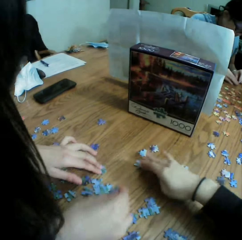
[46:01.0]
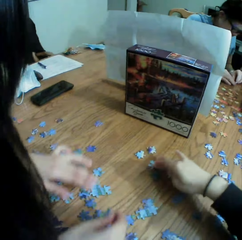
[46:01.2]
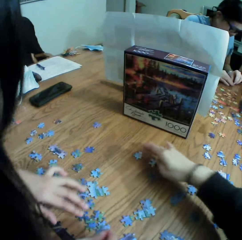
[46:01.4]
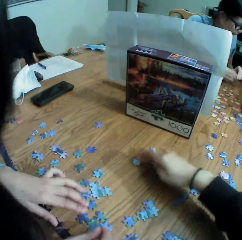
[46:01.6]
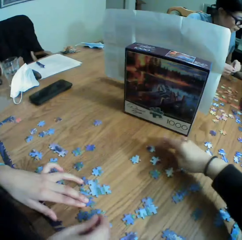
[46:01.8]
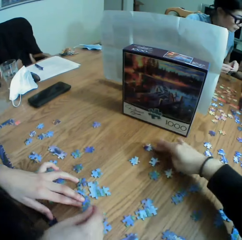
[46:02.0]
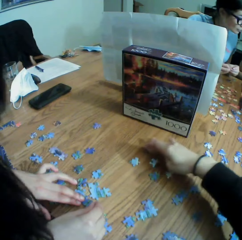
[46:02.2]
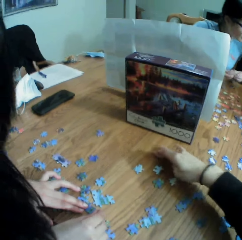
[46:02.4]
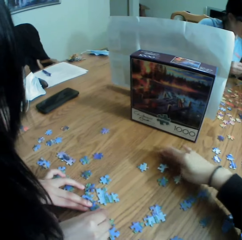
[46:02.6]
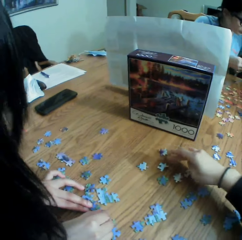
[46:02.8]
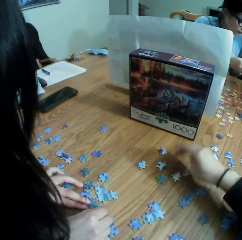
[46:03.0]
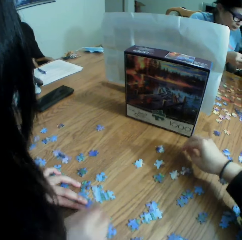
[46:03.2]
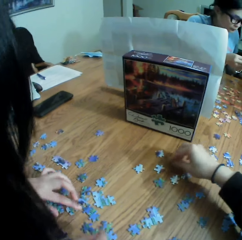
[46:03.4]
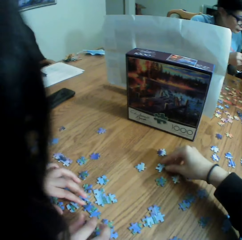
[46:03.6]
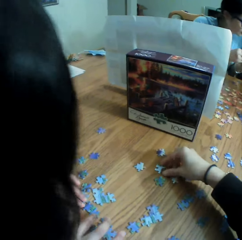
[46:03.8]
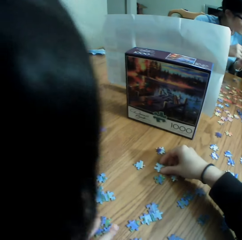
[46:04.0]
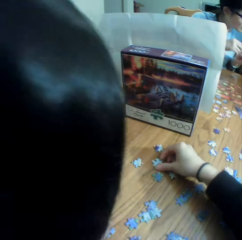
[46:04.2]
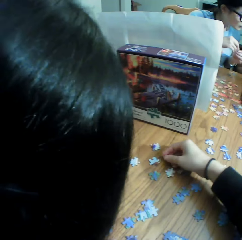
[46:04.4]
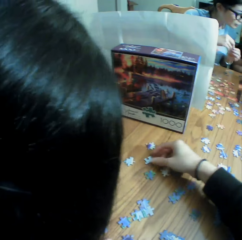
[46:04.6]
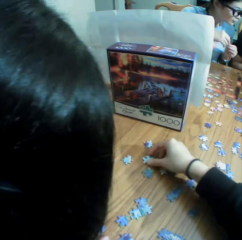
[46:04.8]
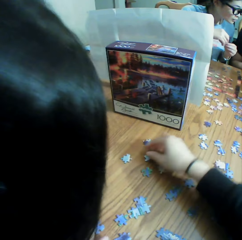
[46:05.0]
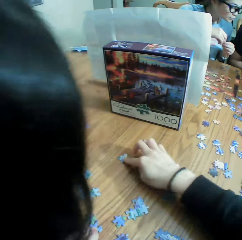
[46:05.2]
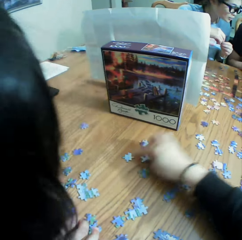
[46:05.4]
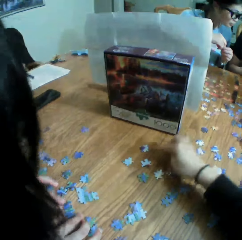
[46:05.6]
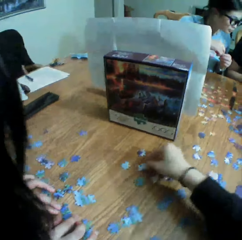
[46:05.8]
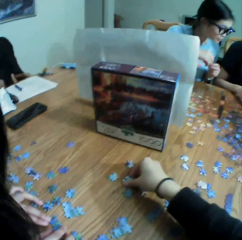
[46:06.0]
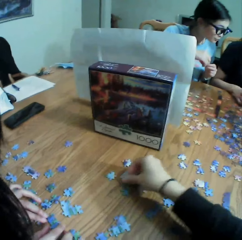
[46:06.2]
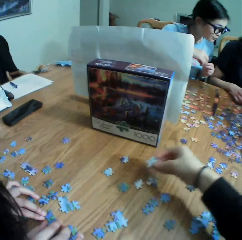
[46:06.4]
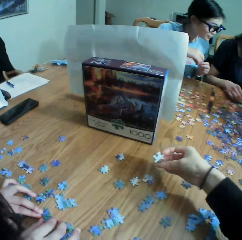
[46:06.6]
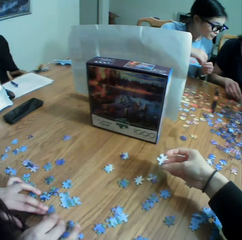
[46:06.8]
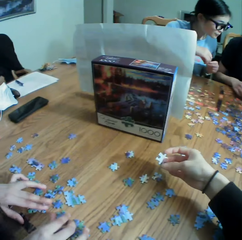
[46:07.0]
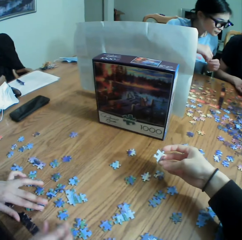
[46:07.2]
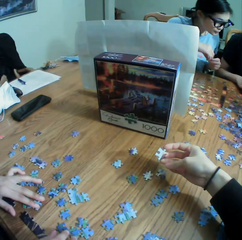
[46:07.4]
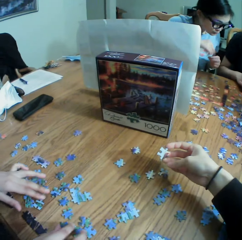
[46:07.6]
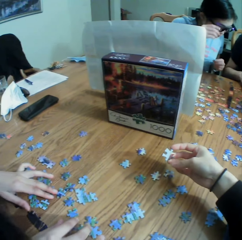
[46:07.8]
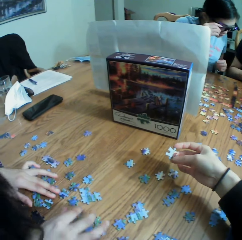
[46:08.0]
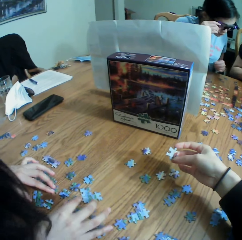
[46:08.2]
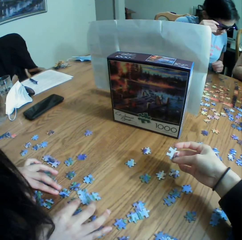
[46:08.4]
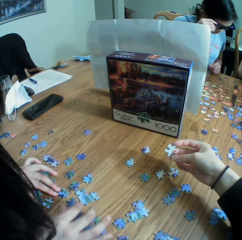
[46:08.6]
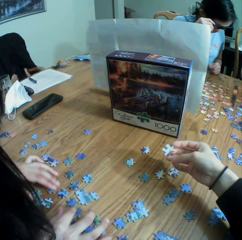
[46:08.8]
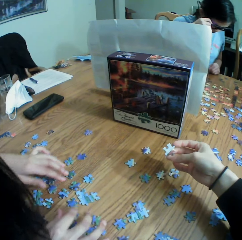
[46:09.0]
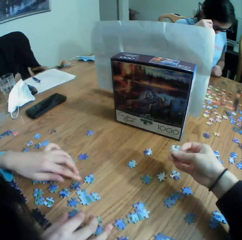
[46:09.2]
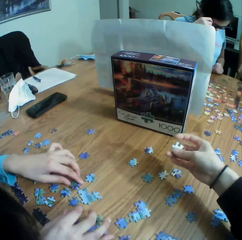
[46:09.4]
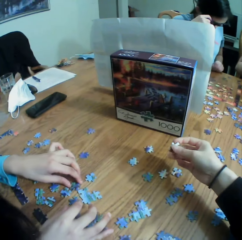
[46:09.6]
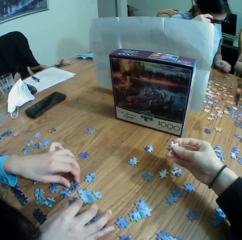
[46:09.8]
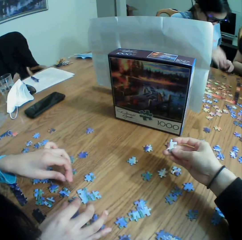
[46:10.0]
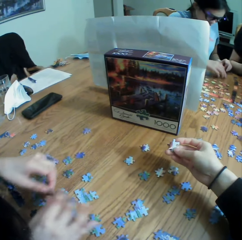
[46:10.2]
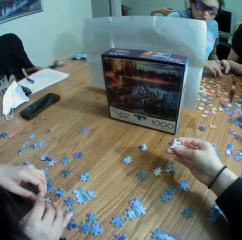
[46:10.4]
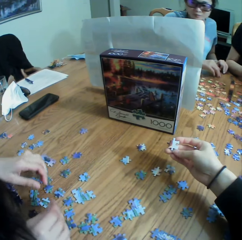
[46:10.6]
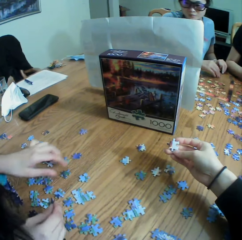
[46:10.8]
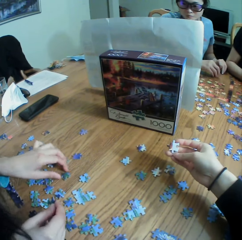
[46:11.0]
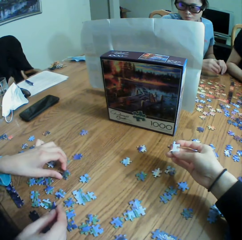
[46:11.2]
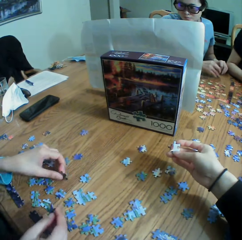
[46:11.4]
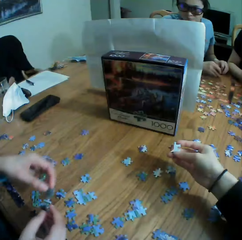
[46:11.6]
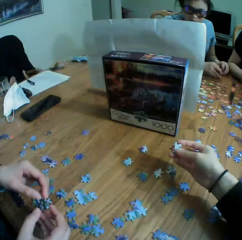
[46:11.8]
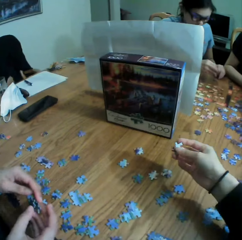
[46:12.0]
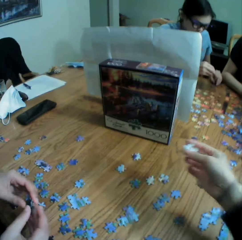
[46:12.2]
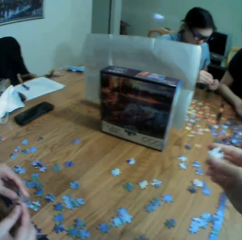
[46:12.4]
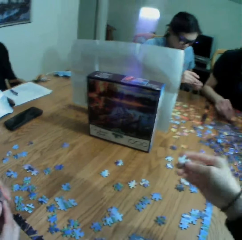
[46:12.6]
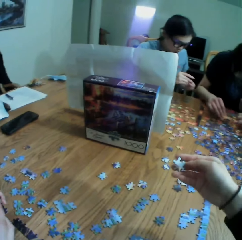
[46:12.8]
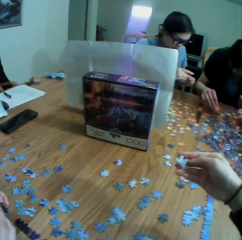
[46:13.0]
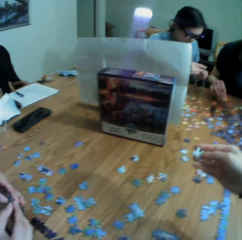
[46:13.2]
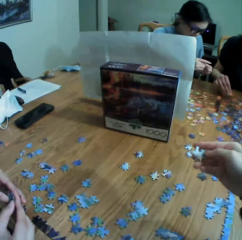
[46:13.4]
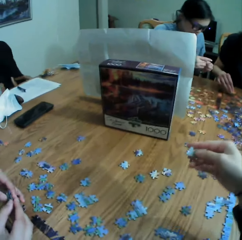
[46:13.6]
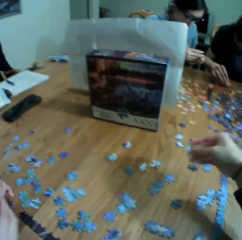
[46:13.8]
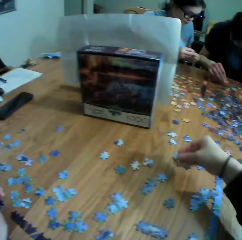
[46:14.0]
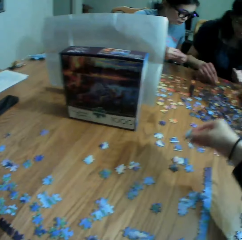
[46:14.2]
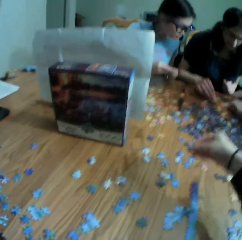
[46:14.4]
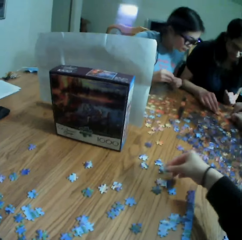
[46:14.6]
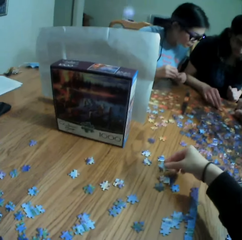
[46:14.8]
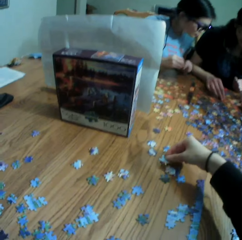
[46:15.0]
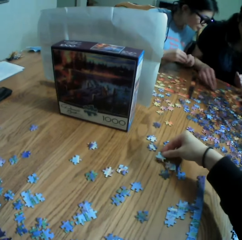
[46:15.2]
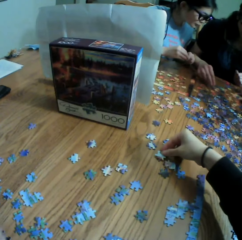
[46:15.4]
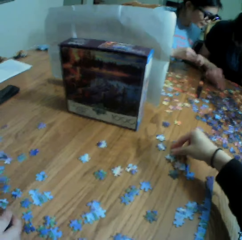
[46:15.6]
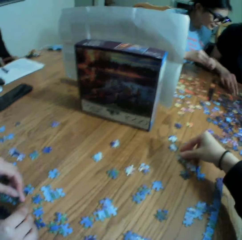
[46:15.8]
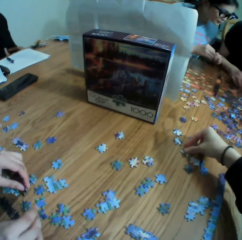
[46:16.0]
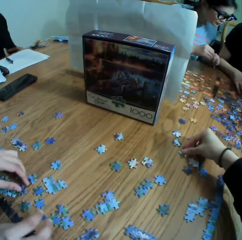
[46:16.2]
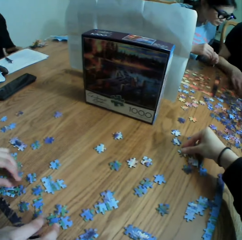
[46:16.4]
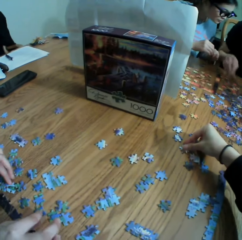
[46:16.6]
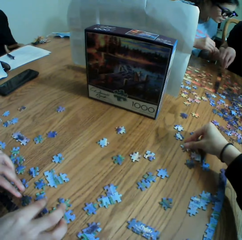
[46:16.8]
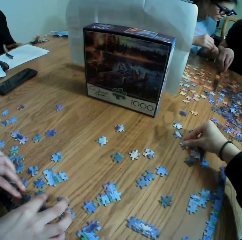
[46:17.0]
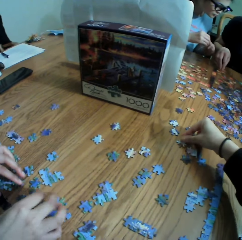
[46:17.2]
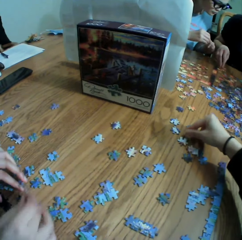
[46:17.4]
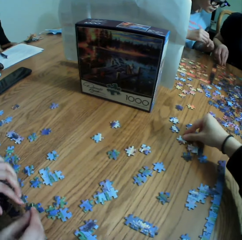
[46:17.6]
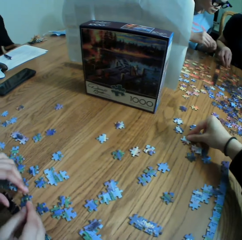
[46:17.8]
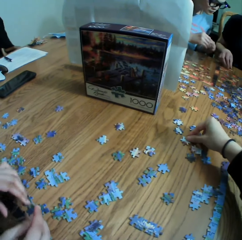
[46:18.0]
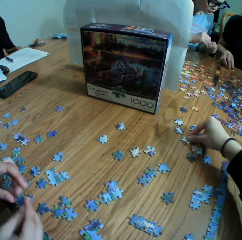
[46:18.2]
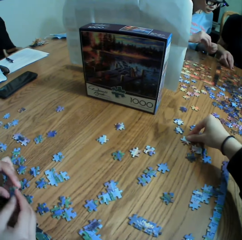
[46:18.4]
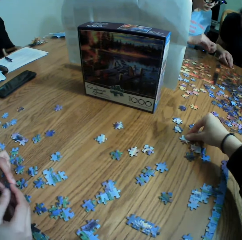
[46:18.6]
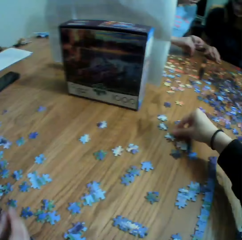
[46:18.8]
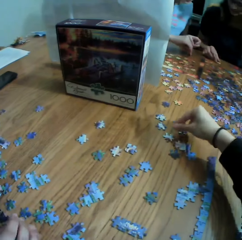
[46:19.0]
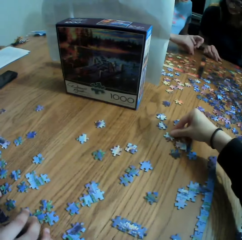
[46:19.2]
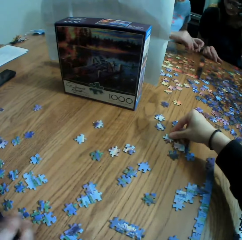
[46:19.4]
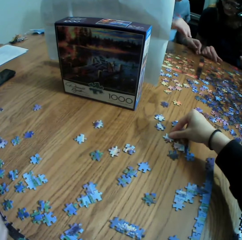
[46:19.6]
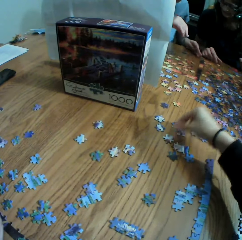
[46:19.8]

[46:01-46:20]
The camera wearer picks up a paper puzzle. They stare at the paper puzzle. A person picks up the paper puzzle. The camera wearer stares at the paper puzzle. They drop the paper puzzle. The person holds the paper puzzle.

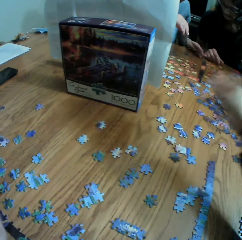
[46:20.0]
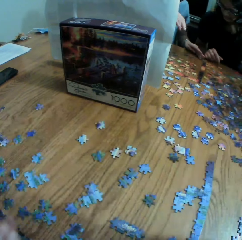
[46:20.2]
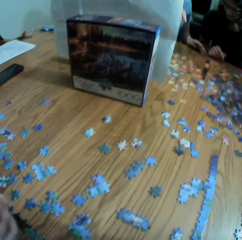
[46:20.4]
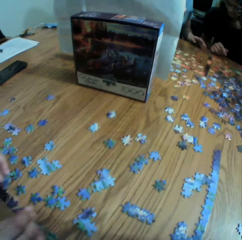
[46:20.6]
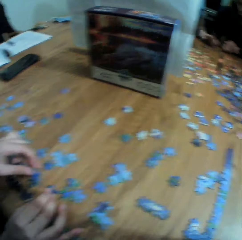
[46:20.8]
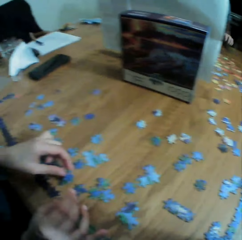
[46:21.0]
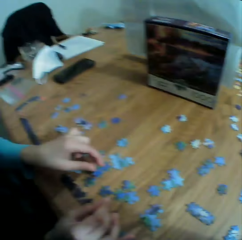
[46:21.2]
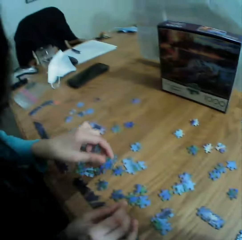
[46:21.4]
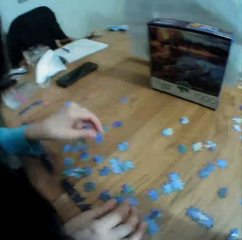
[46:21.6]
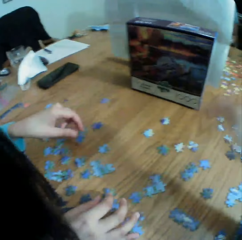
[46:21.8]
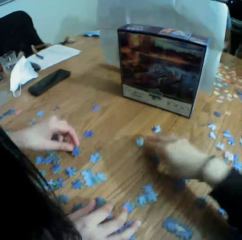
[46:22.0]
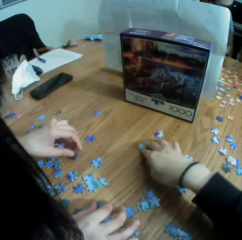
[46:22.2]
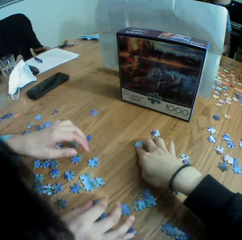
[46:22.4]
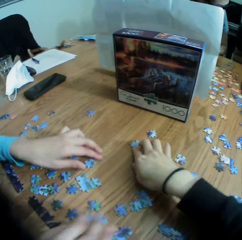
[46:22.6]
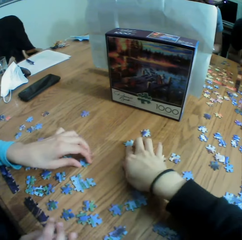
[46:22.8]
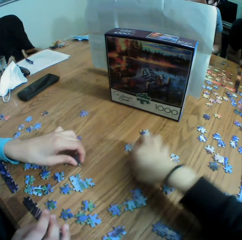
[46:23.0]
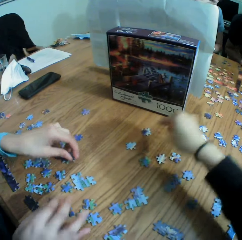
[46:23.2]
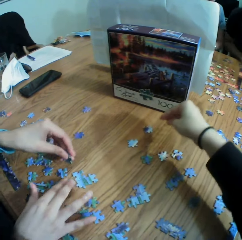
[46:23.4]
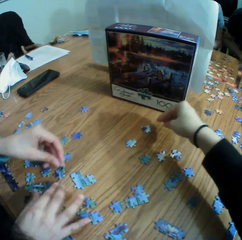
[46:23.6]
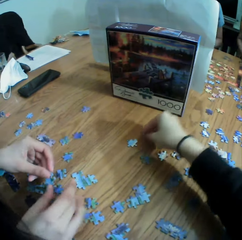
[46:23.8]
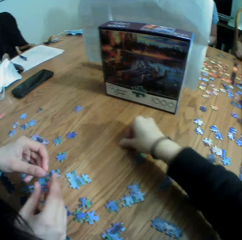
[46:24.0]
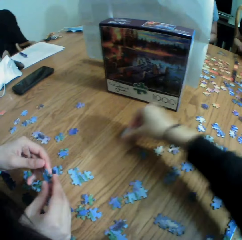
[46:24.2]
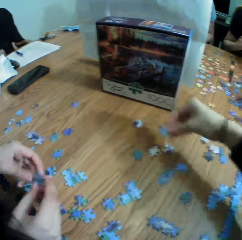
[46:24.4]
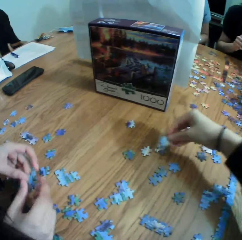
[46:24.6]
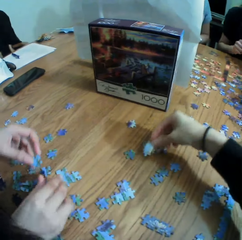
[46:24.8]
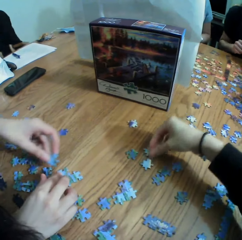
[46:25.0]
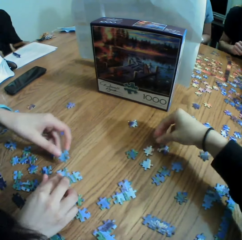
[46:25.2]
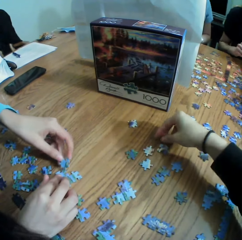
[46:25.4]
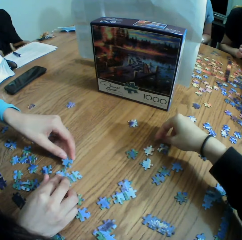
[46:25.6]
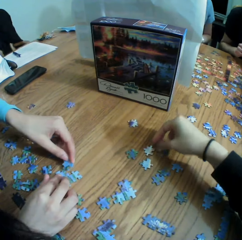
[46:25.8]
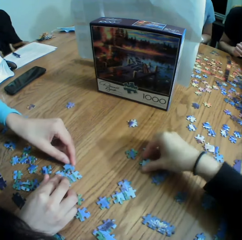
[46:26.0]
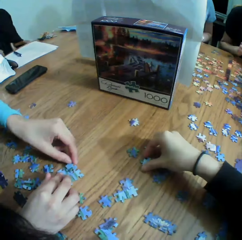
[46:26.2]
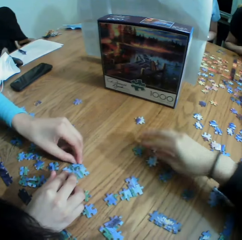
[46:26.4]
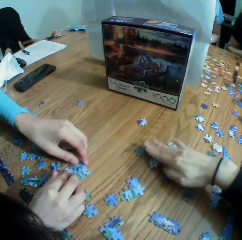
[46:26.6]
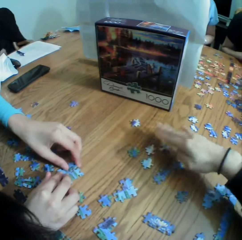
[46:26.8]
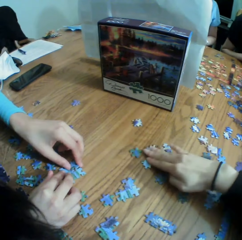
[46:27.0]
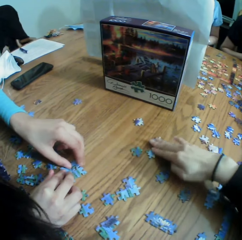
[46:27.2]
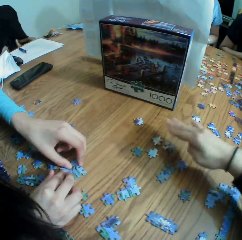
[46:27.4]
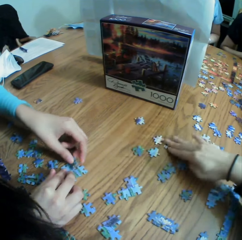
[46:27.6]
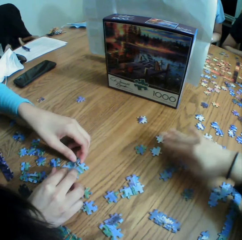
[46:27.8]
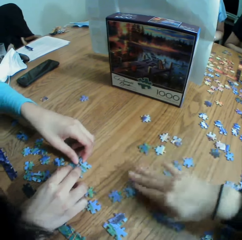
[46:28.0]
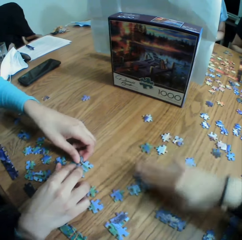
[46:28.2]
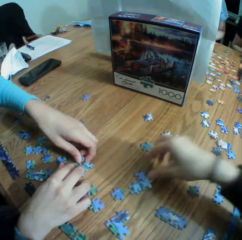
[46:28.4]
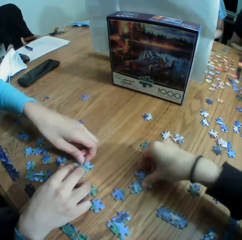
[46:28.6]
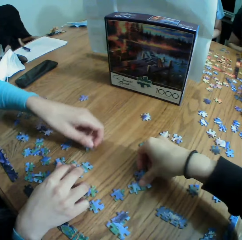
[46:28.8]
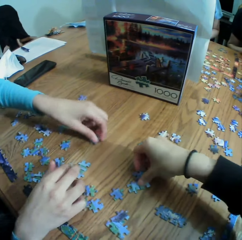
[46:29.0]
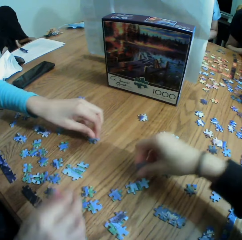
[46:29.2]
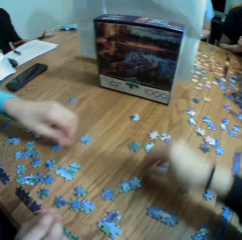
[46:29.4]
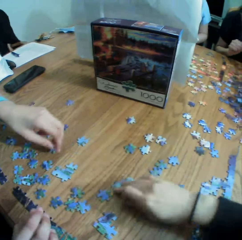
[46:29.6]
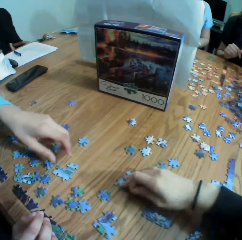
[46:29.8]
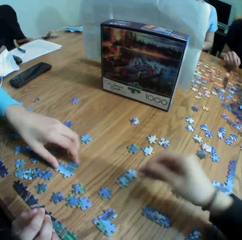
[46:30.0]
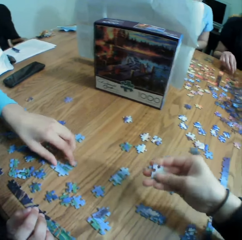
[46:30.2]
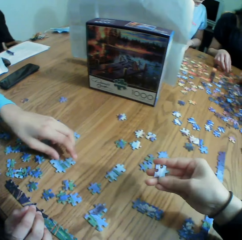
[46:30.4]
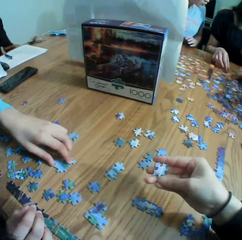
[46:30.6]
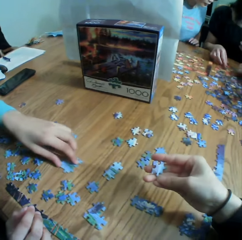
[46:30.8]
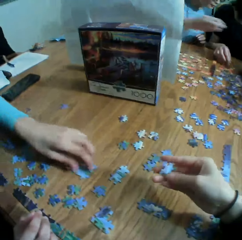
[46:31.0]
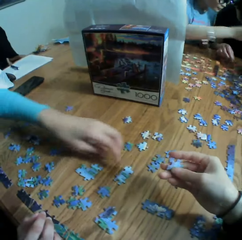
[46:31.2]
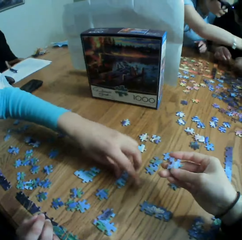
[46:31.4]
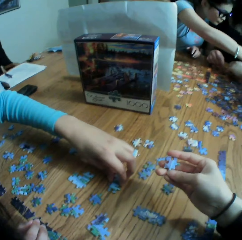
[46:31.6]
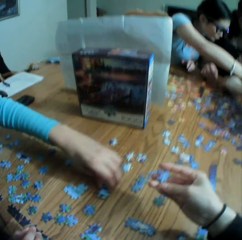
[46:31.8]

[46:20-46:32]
A person picks up a paper puzzle. The person drops the paper puzzle and picks up the paper puzzle. The camera wearer picks up the paper puzzle. They drop the paper puzzle. They move the paper puzzle on the table. They pick up the paper puzzle and stare at the paper puzzle.
